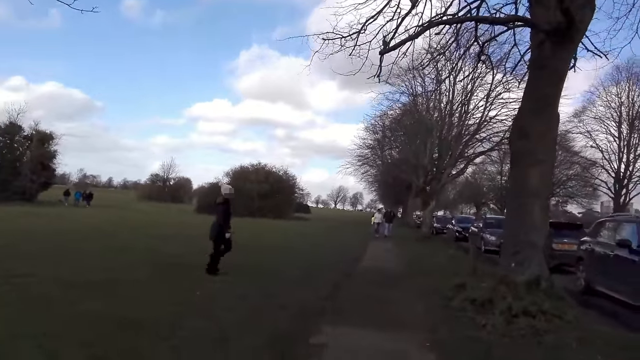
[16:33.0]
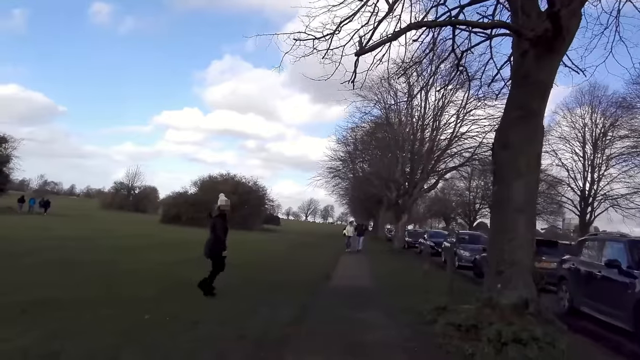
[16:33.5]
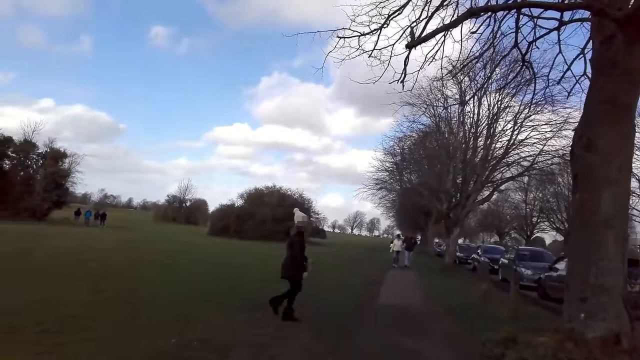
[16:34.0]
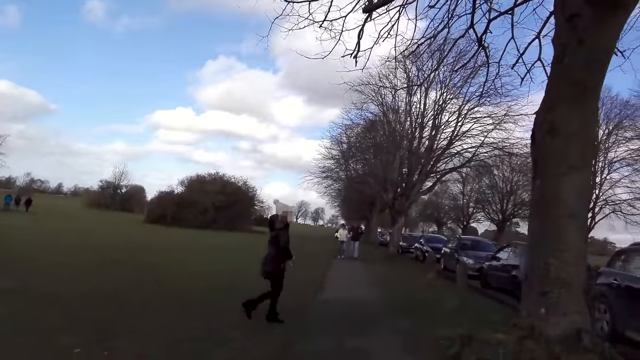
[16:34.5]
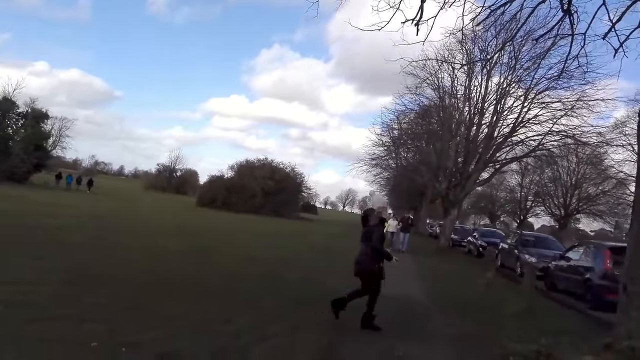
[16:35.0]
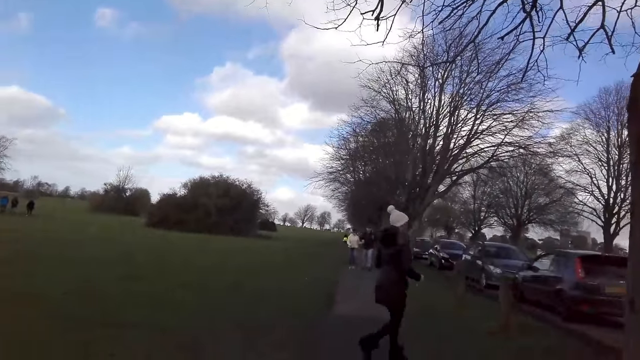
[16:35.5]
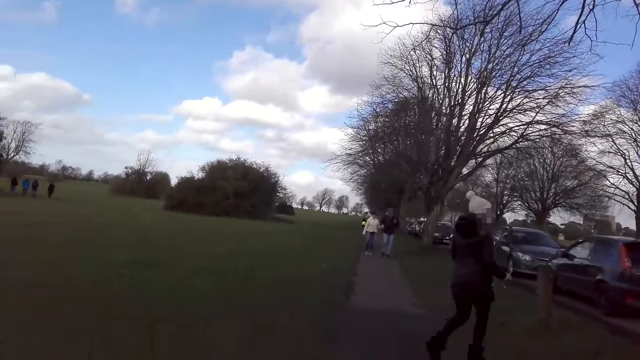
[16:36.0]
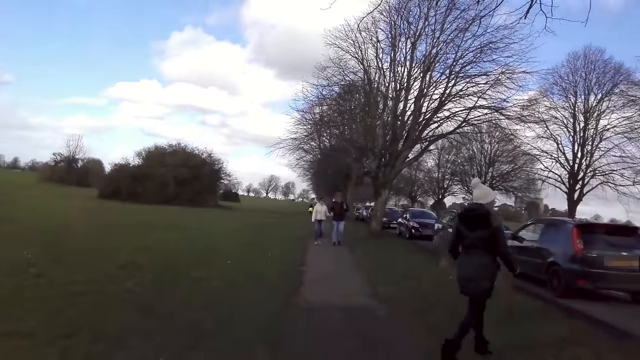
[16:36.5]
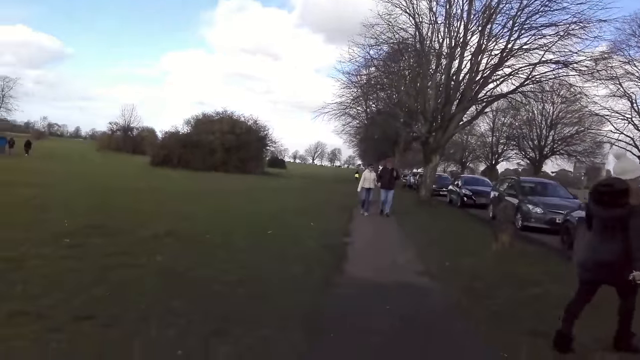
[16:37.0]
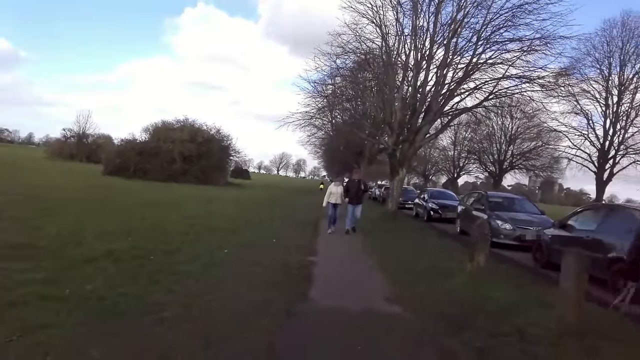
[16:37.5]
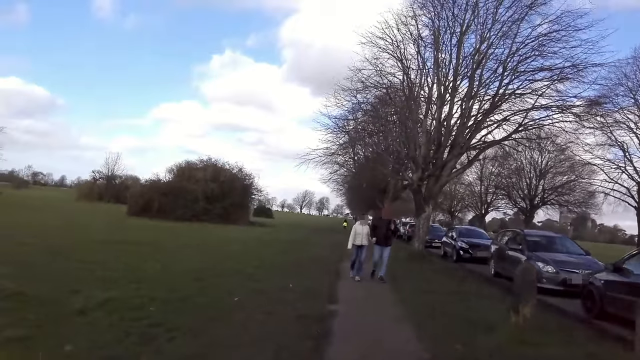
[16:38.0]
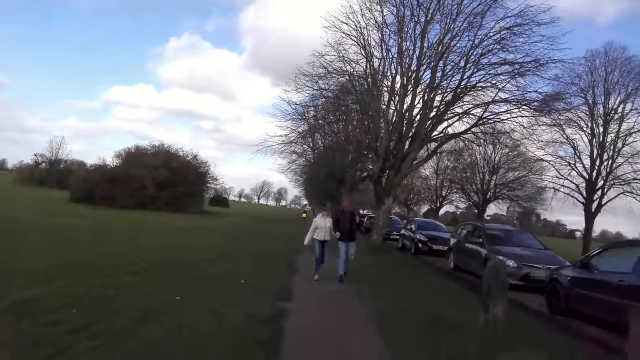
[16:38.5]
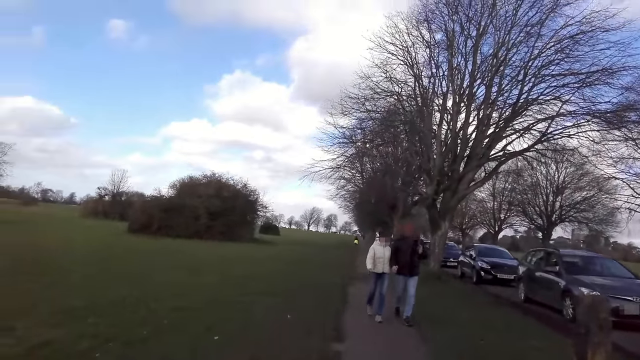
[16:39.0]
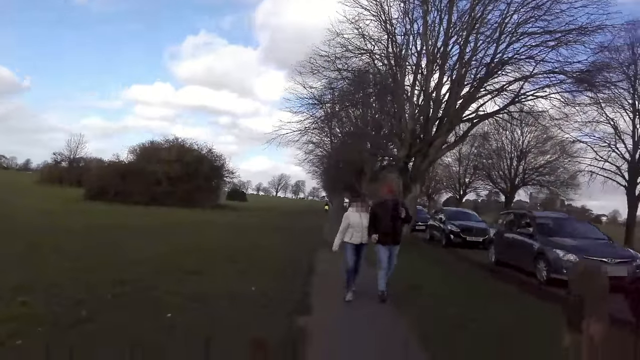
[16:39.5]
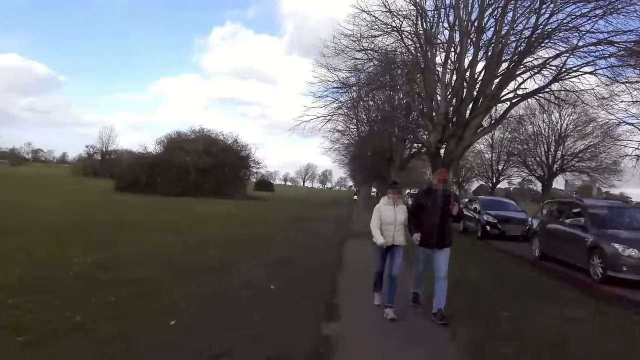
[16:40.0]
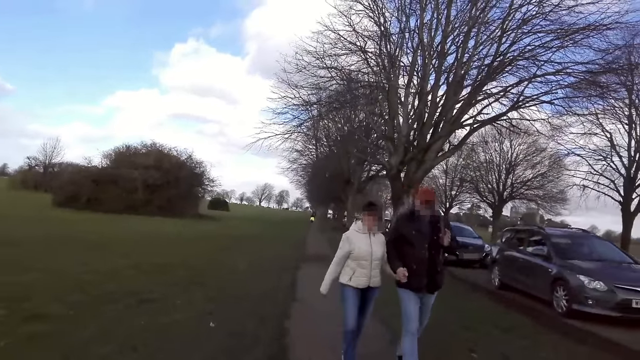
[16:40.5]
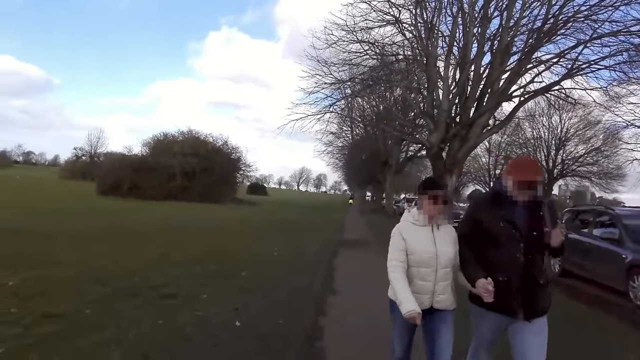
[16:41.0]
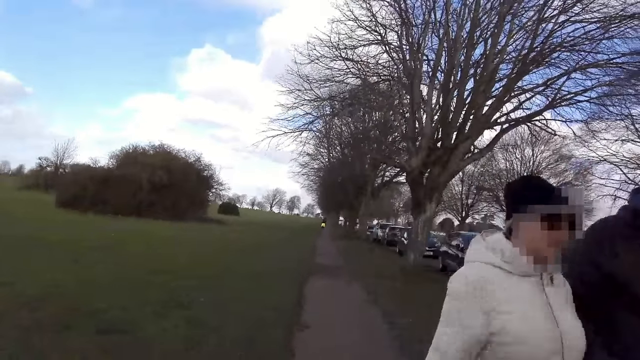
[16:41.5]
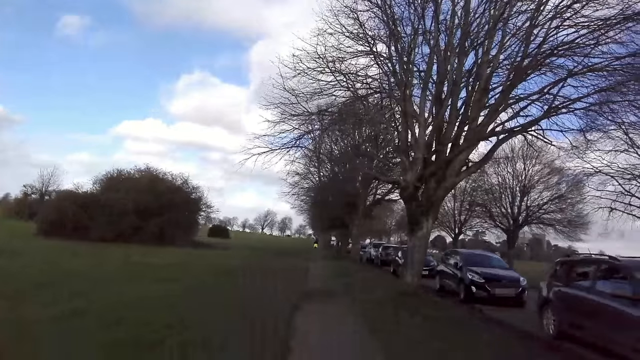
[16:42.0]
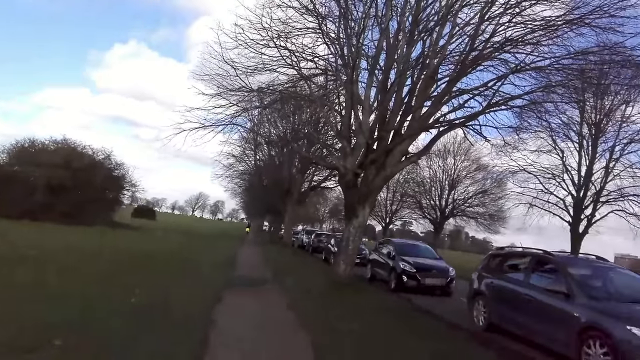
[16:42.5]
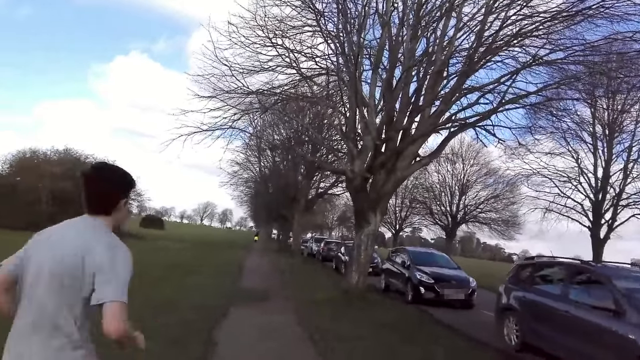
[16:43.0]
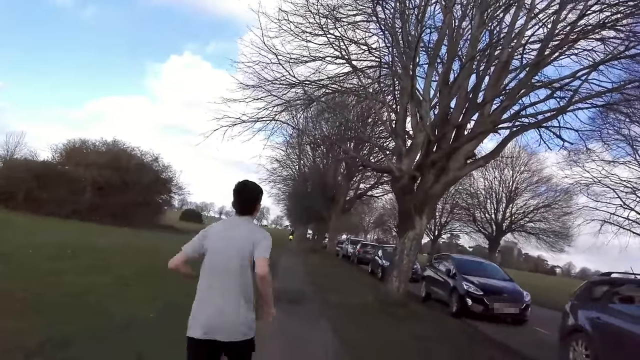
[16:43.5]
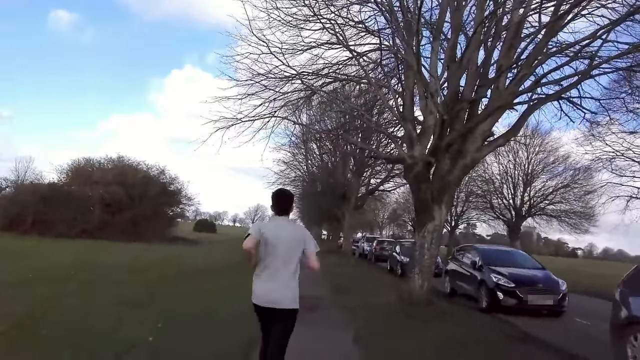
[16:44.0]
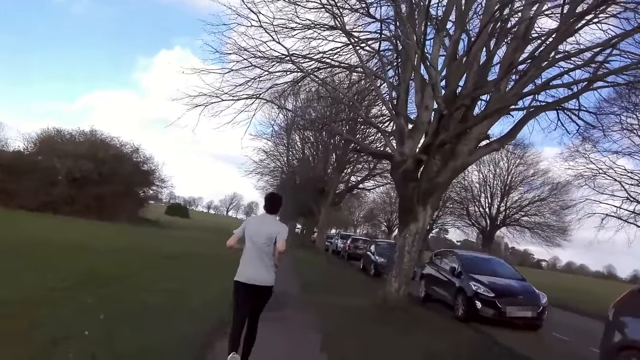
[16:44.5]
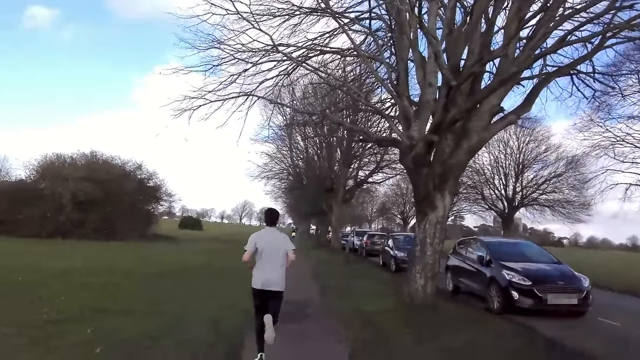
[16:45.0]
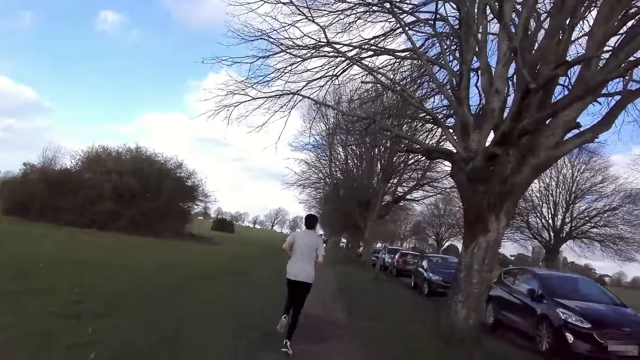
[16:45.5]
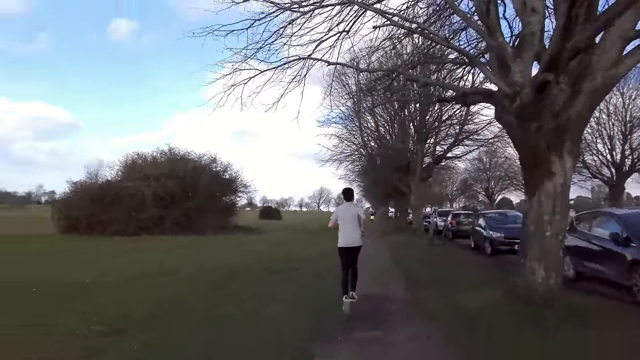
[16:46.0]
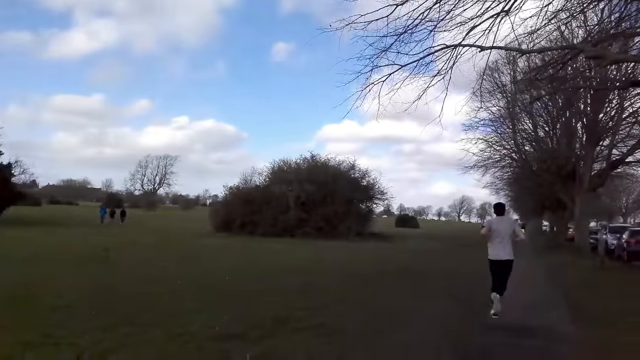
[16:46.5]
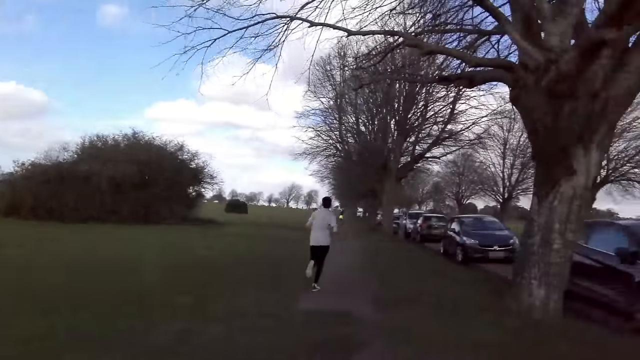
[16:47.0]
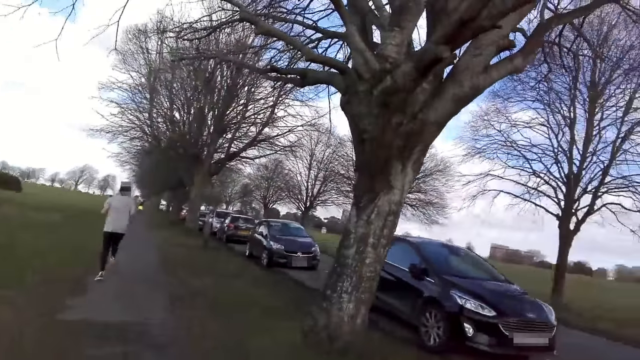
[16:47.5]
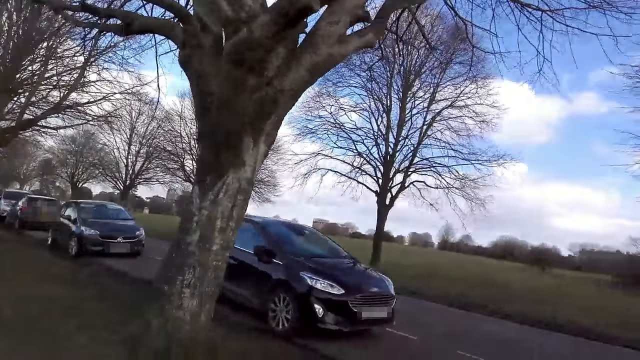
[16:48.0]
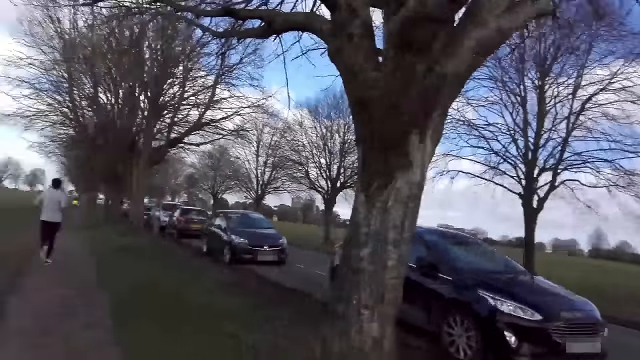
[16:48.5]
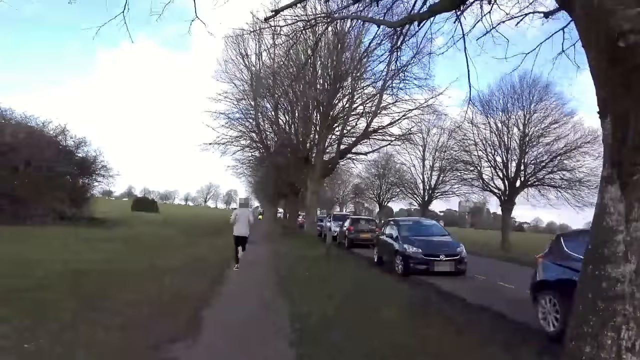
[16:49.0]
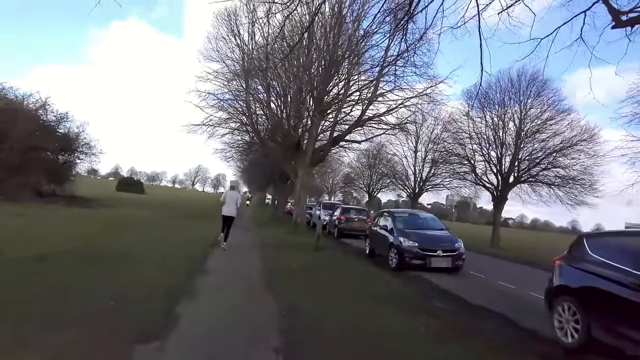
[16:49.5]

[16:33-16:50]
A lady walks across the camera wearer. Another lady walks past the camera wearer. A man walks past the camera wearer. The camera wearer walks on the sidewalk. Another man jogs past the camera wearer. The camera wearer walks on the sidewalk.
